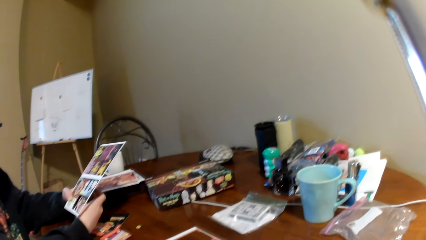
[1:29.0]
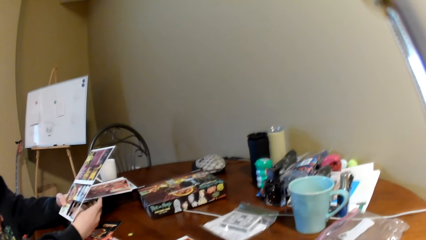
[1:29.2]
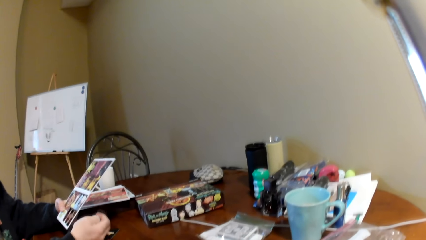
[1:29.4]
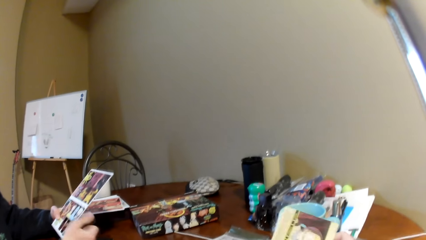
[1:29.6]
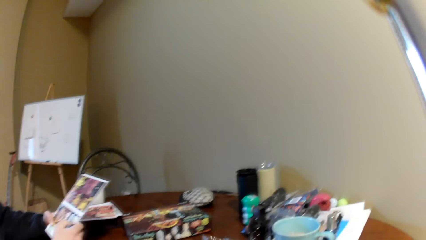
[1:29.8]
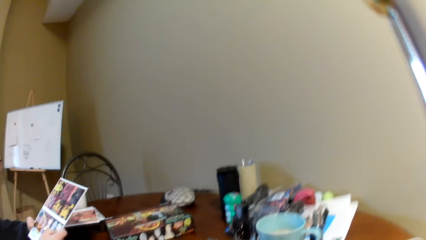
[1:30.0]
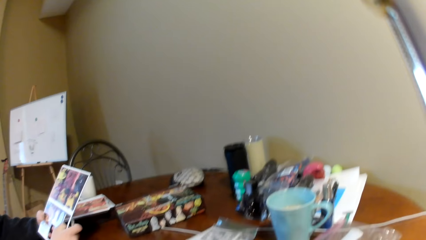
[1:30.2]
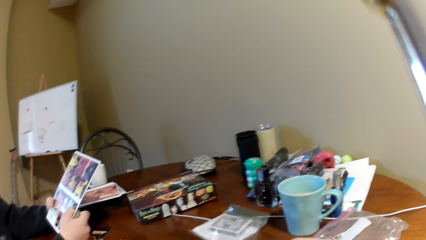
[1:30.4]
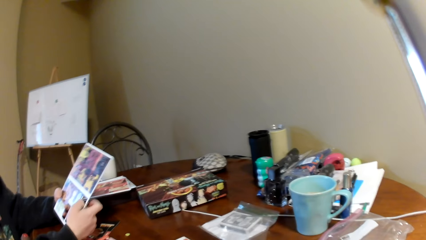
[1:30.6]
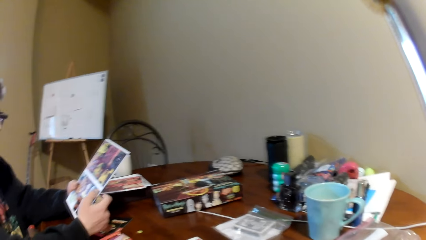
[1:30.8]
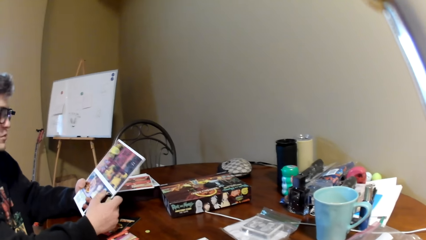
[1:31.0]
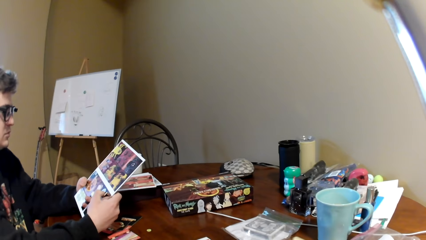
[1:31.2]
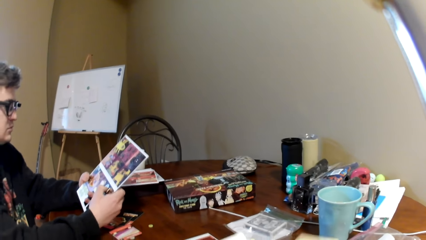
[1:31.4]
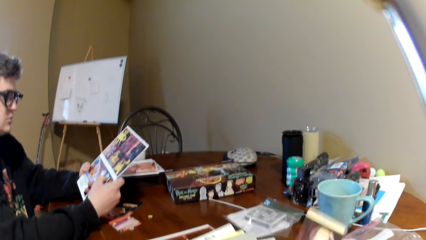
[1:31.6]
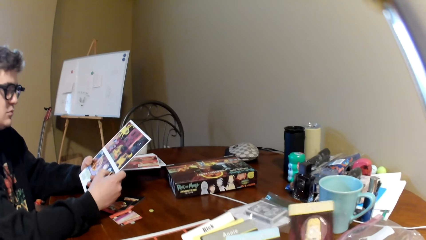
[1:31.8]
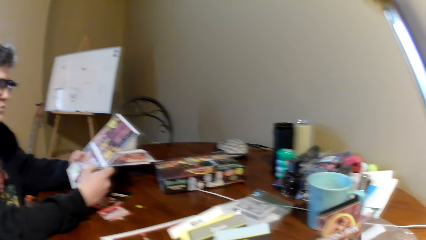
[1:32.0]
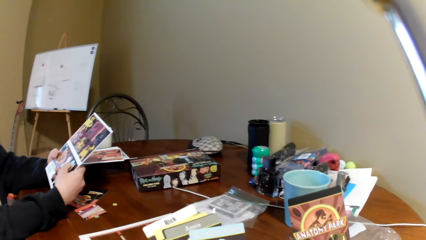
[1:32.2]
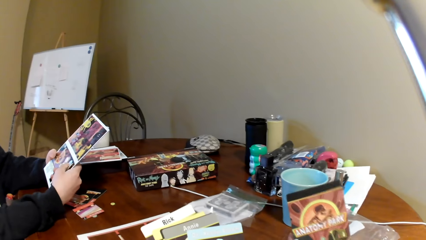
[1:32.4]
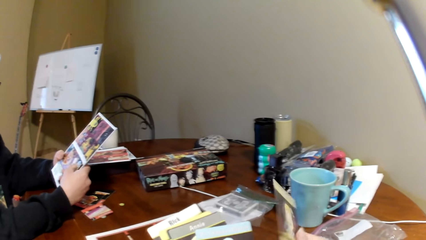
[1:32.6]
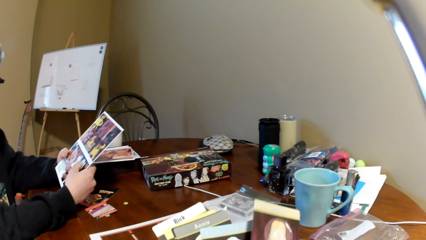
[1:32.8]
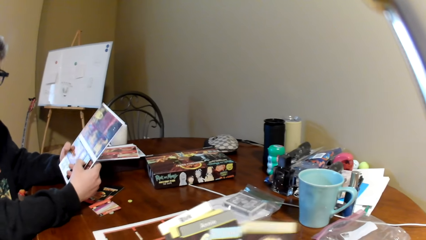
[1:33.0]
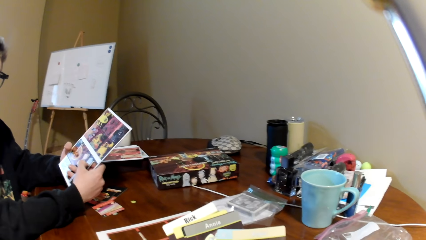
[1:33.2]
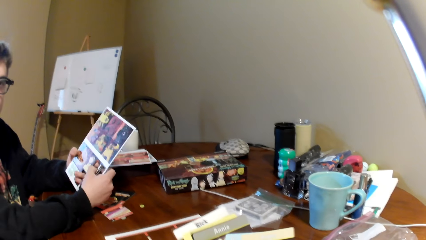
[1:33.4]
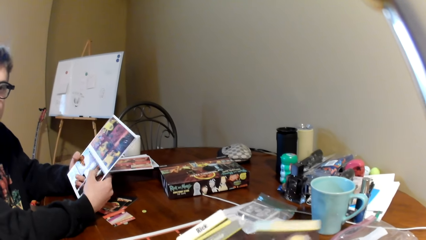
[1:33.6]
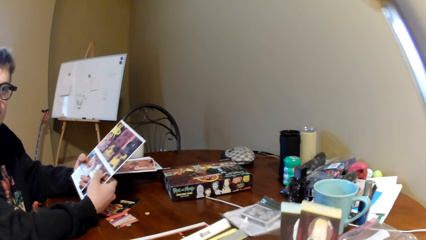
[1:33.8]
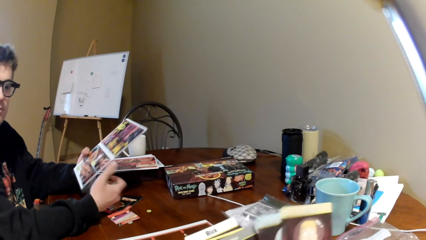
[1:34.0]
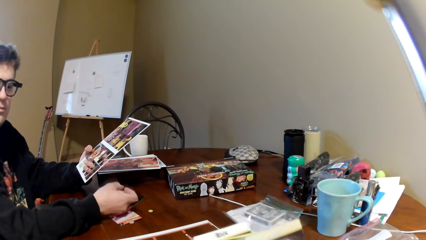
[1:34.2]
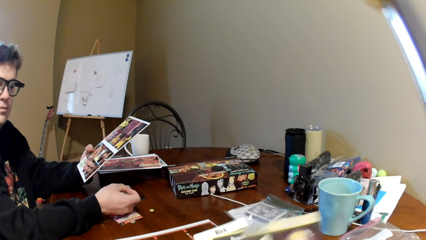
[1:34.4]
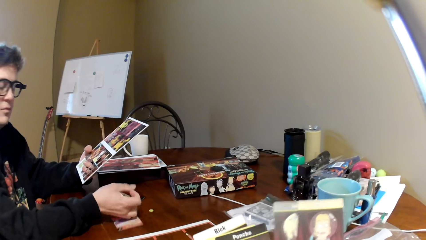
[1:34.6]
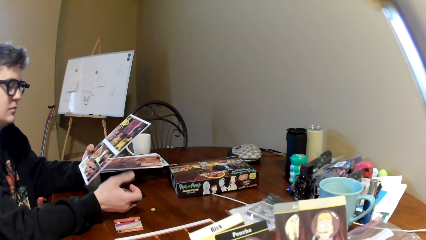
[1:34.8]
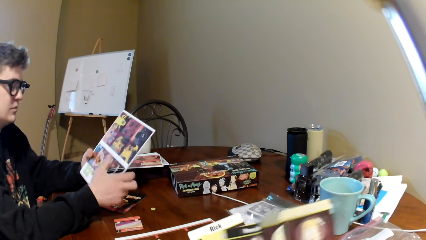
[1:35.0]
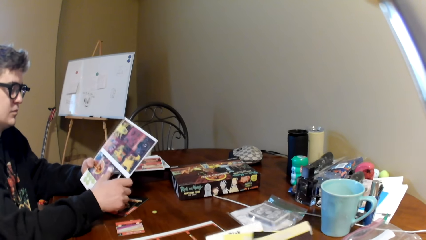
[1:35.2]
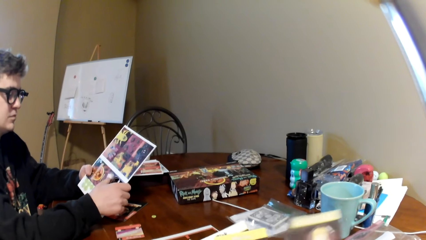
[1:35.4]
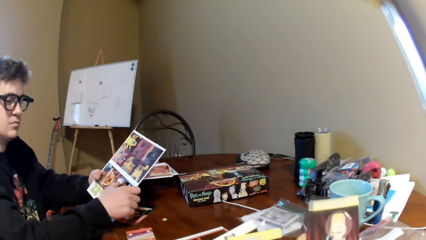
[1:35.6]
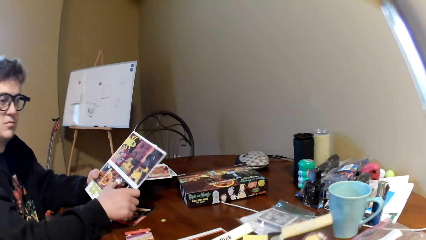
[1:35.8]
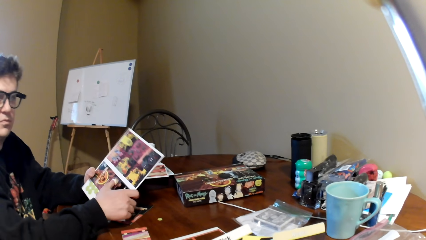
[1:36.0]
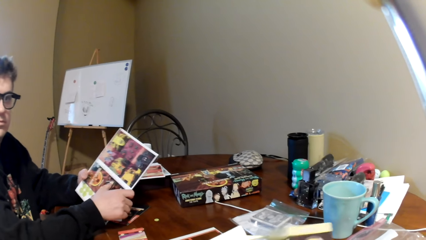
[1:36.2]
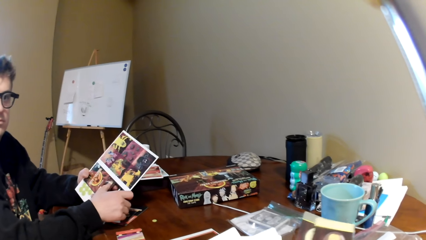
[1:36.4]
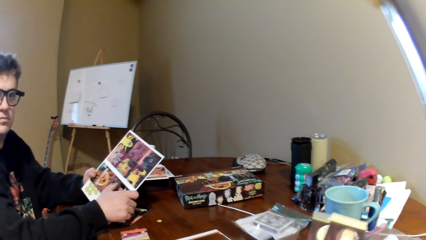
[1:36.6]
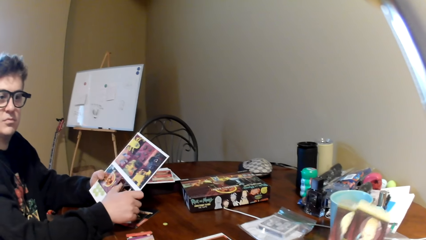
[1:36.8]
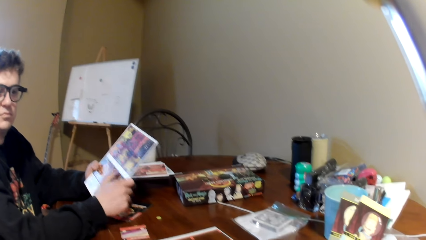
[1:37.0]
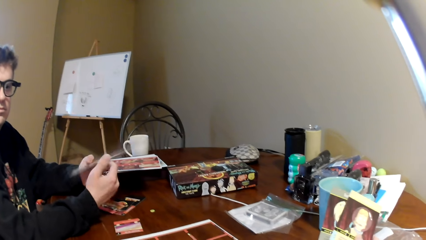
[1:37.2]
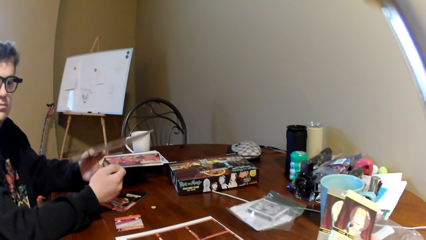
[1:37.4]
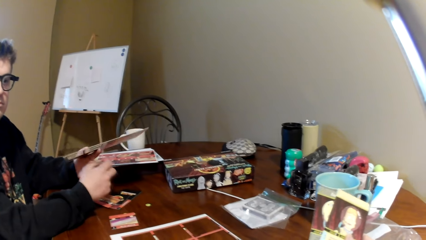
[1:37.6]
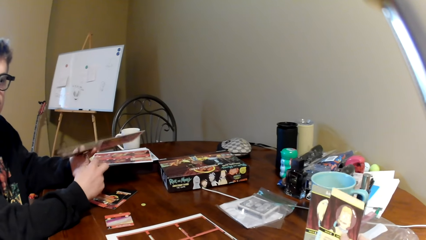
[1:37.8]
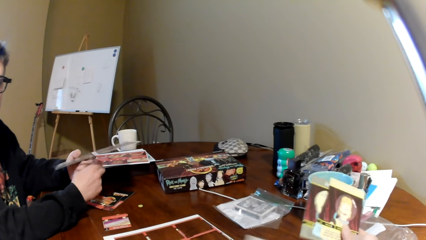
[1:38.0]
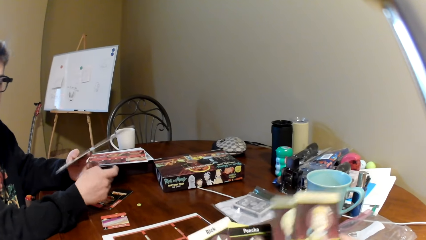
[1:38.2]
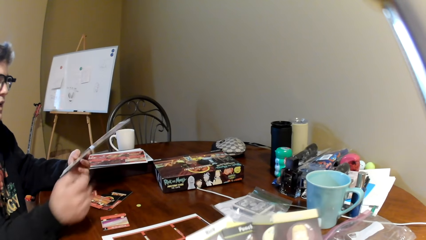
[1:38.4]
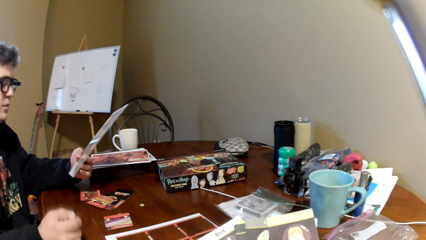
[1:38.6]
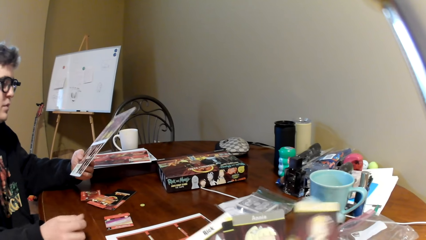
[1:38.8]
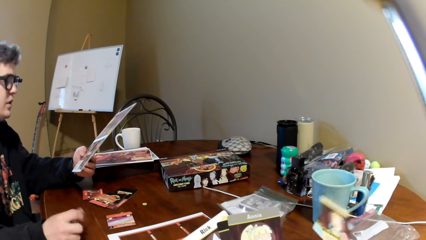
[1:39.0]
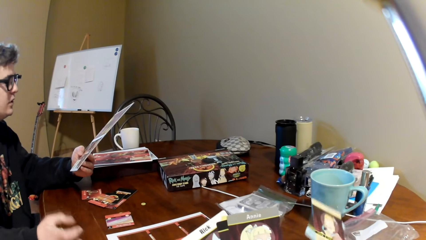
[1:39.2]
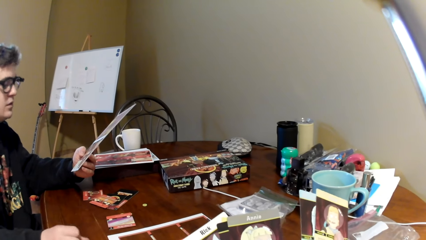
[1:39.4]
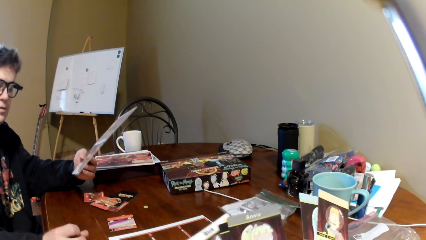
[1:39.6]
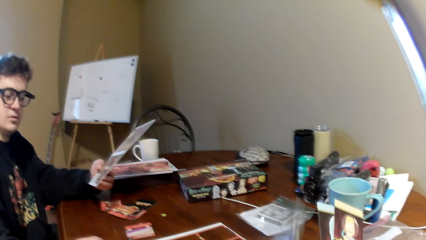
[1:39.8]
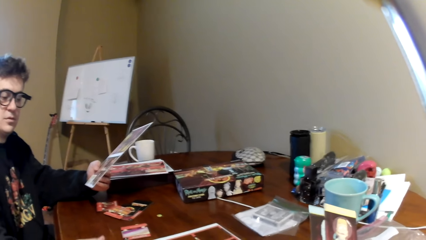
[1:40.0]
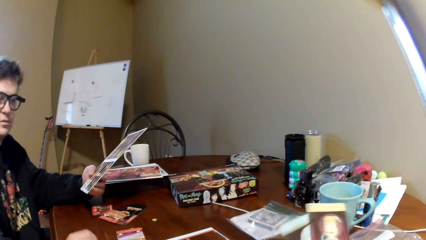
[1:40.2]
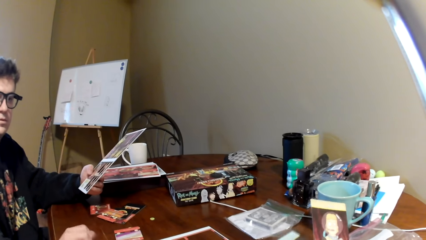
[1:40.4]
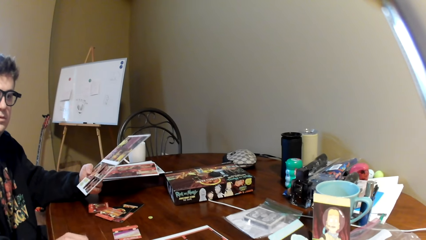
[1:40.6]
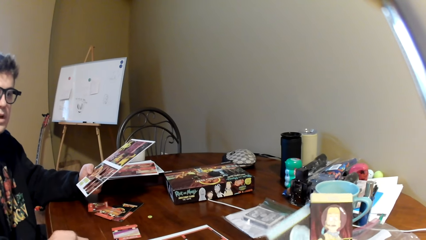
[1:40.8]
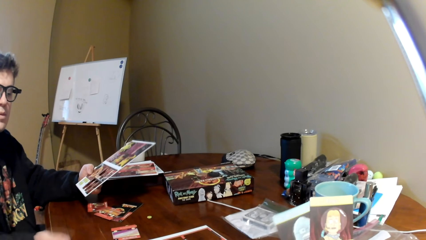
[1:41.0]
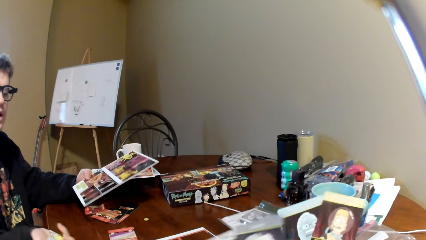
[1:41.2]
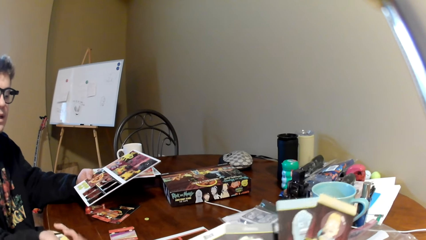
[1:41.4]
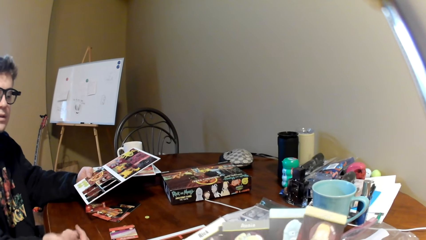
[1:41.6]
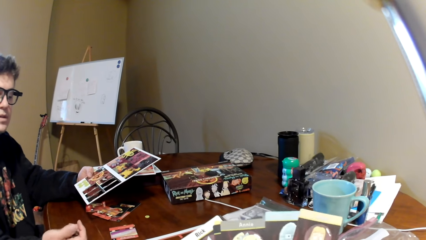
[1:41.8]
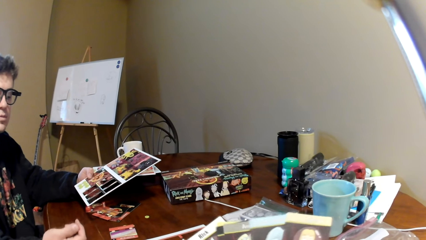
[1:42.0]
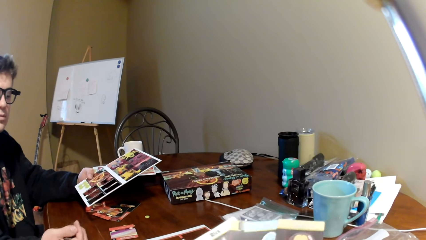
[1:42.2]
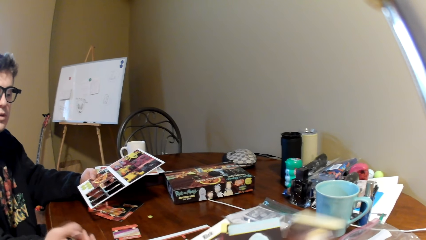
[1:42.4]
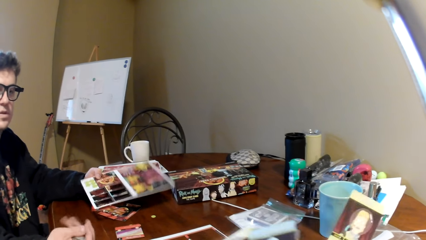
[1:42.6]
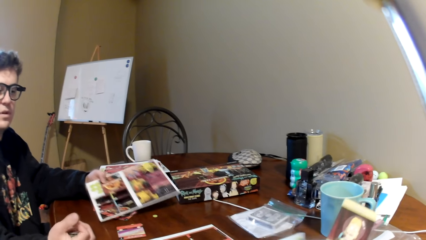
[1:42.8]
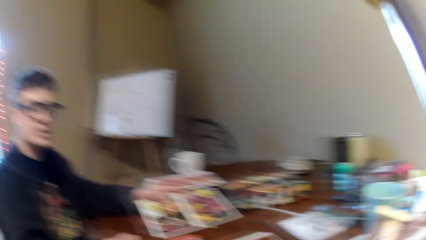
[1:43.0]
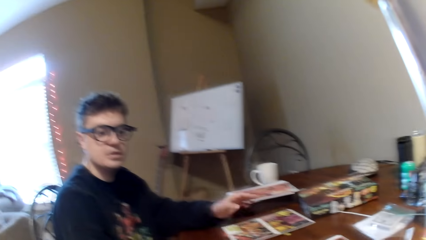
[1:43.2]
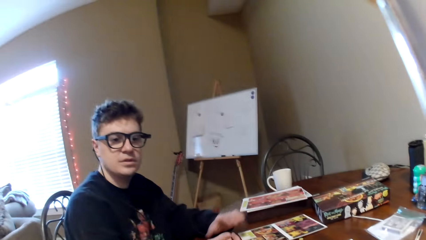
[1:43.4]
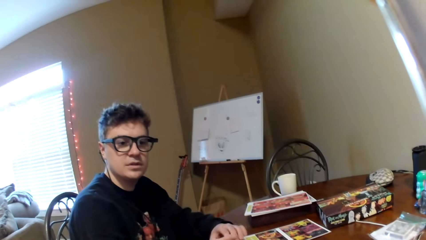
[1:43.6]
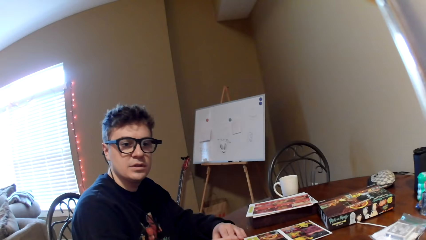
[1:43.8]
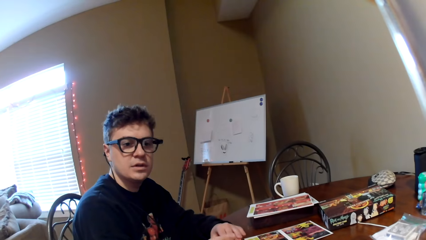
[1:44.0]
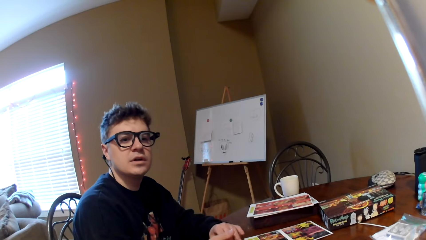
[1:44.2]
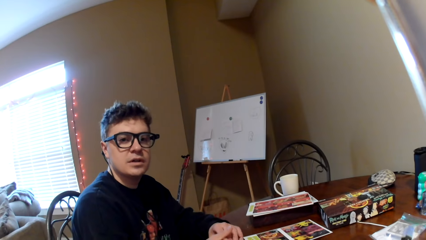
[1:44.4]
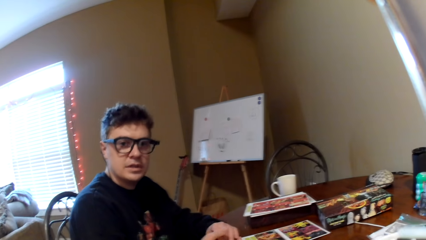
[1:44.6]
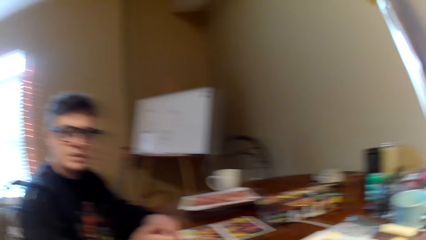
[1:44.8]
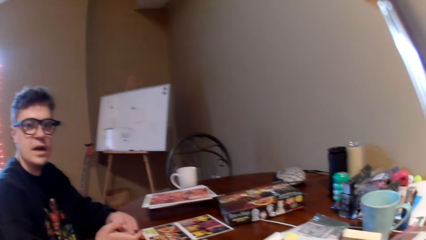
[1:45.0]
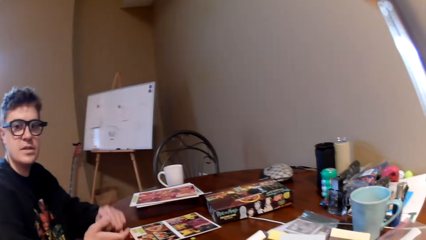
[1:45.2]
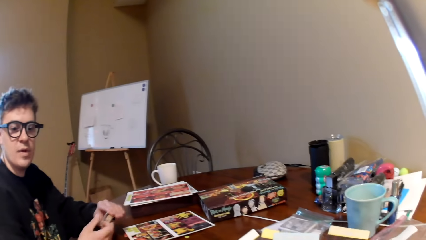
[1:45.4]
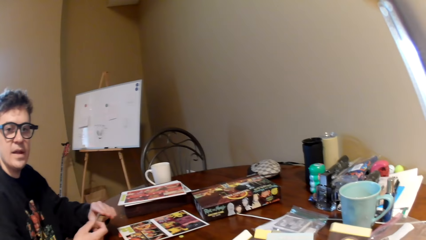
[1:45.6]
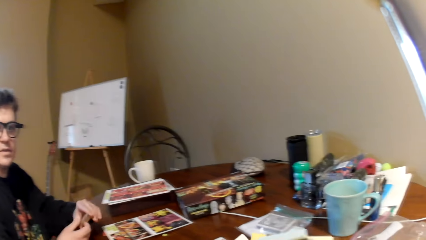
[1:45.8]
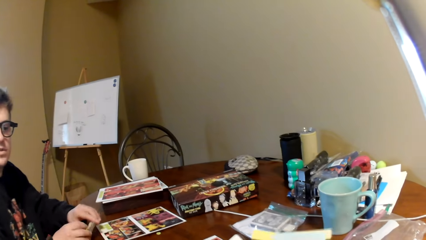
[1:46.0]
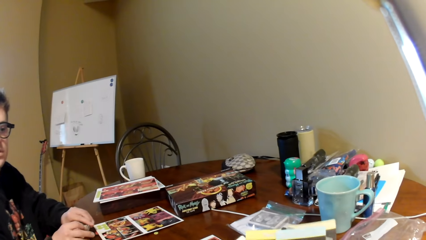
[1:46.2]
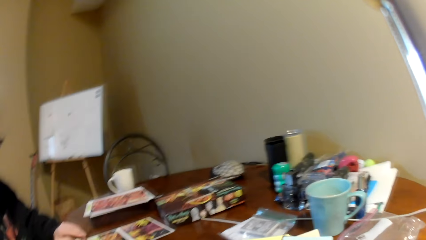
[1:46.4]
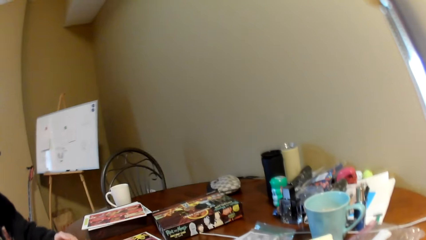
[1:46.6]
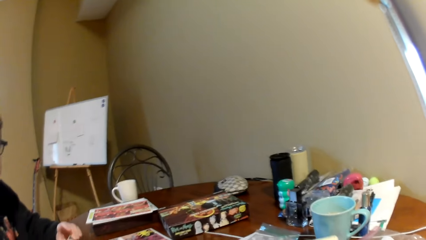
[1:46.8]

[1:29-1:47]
A man moves the right hand. The camera wearer looks at the playing card and holds the cards. The man moves the cards on the table. The camera wearer converses with the man. The man moves his hand on the table. The camera wearer looks at the playing card. The man converses with the camera wearer and nods his head. The camera wearer shuffles the playing cards.
